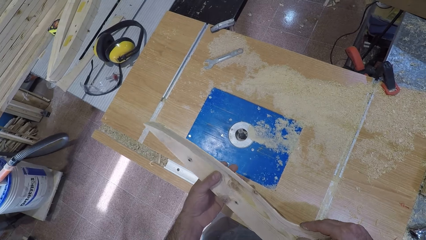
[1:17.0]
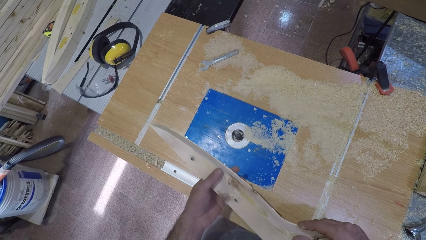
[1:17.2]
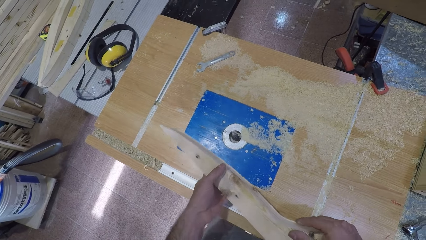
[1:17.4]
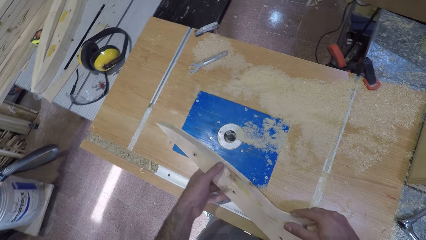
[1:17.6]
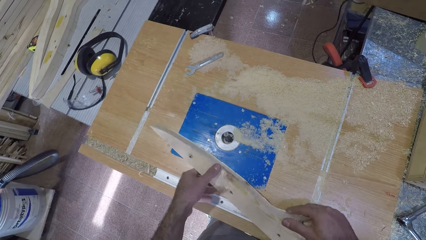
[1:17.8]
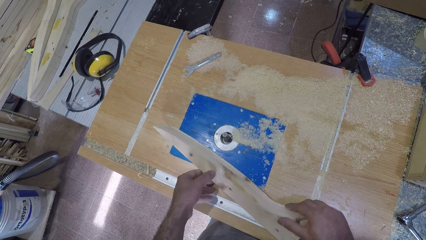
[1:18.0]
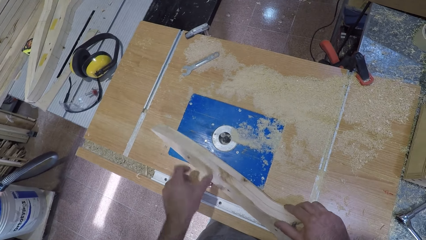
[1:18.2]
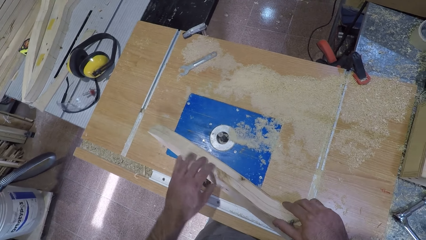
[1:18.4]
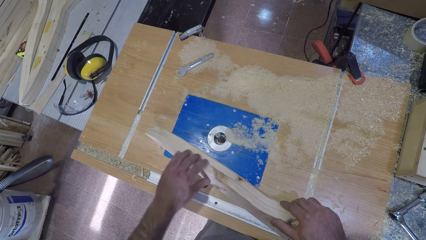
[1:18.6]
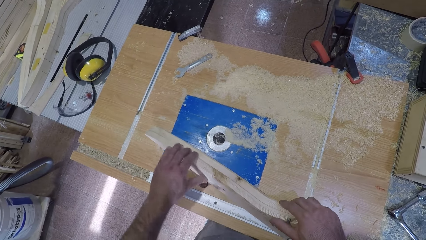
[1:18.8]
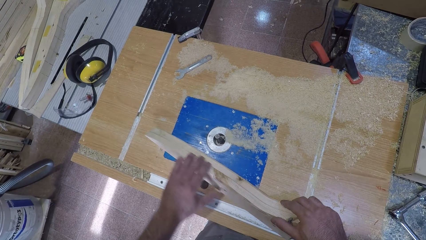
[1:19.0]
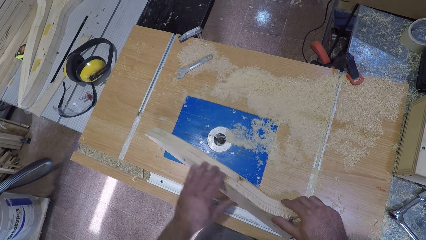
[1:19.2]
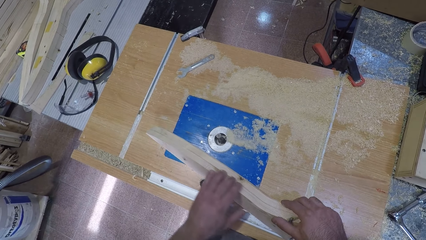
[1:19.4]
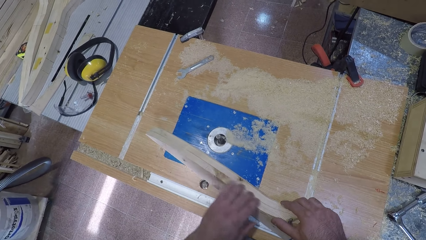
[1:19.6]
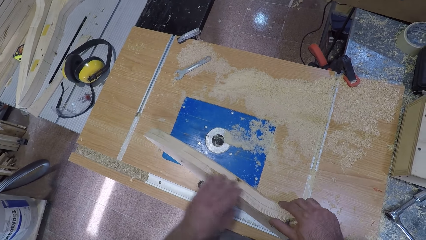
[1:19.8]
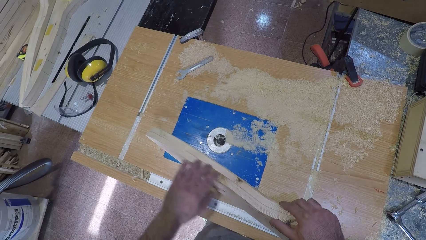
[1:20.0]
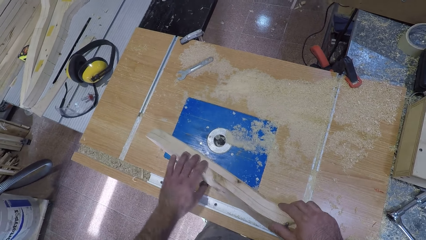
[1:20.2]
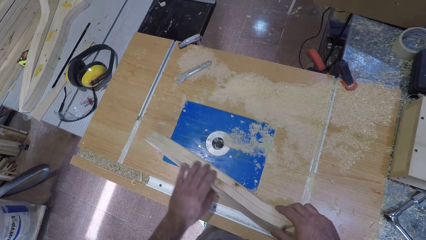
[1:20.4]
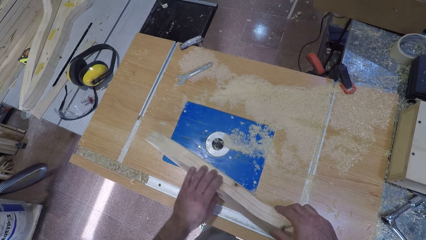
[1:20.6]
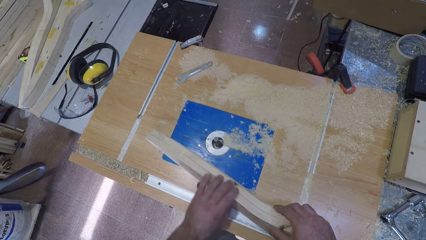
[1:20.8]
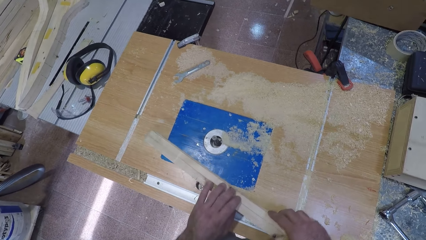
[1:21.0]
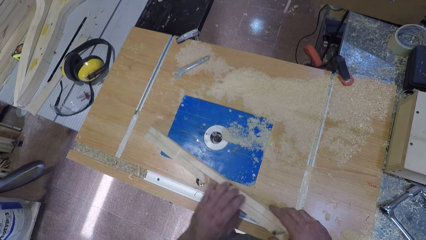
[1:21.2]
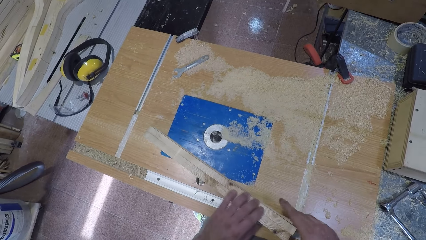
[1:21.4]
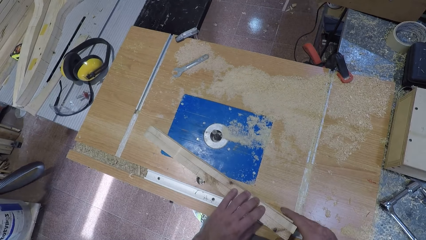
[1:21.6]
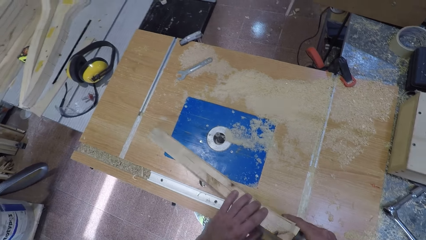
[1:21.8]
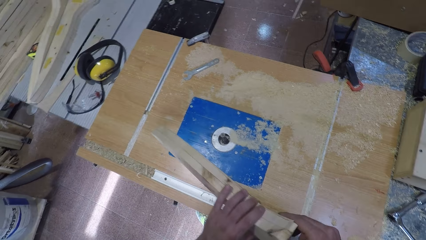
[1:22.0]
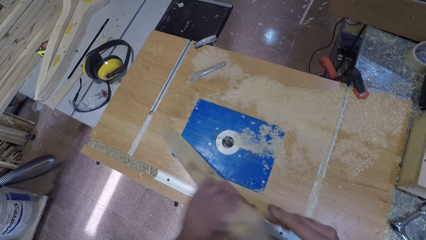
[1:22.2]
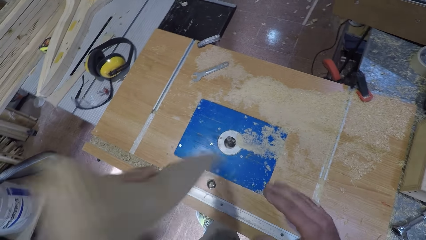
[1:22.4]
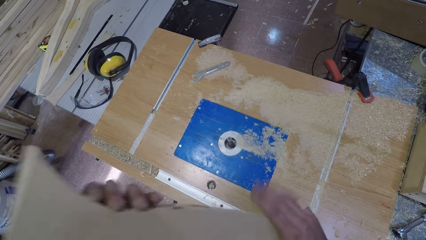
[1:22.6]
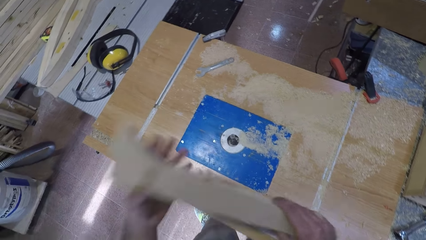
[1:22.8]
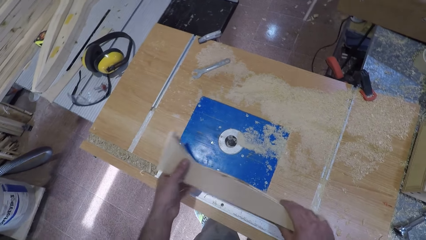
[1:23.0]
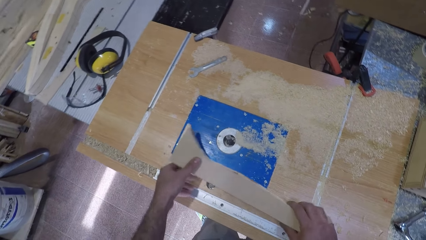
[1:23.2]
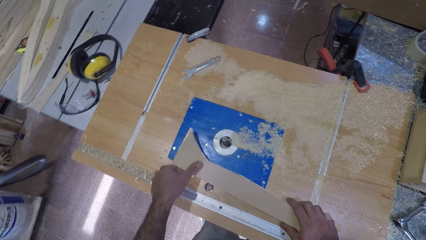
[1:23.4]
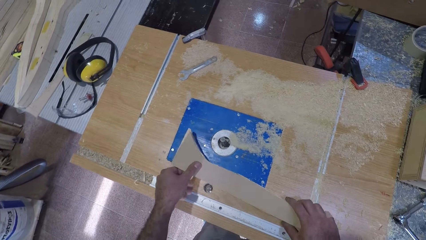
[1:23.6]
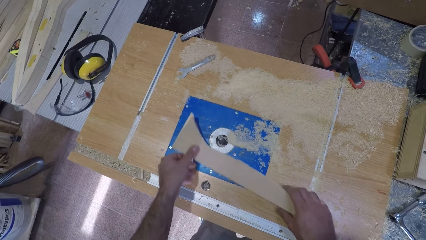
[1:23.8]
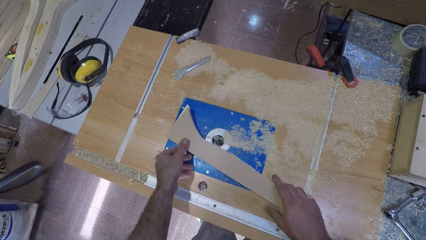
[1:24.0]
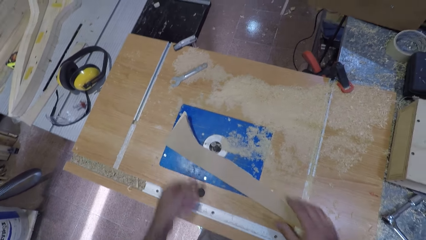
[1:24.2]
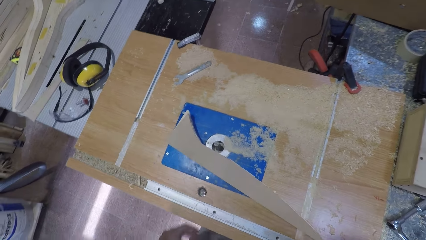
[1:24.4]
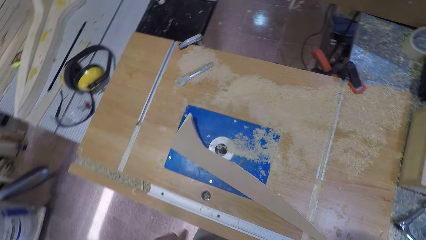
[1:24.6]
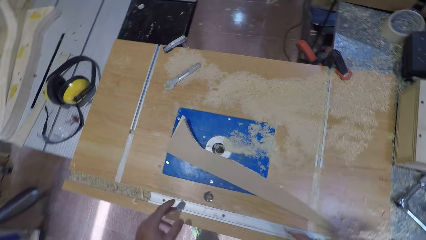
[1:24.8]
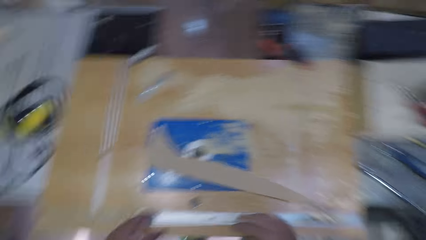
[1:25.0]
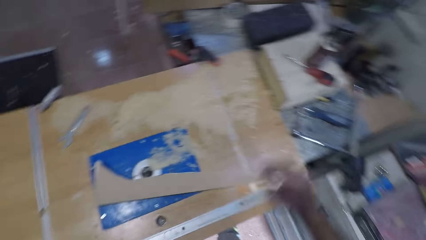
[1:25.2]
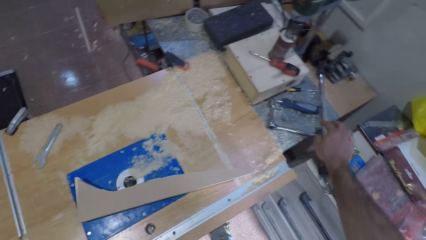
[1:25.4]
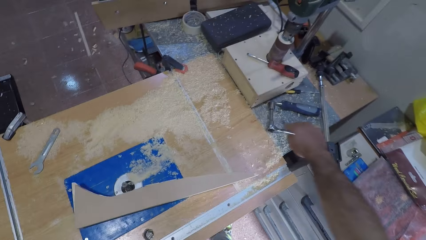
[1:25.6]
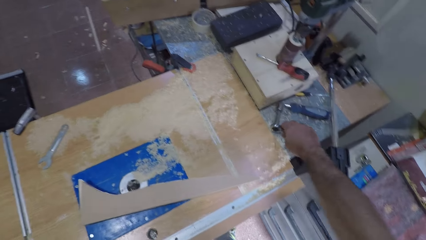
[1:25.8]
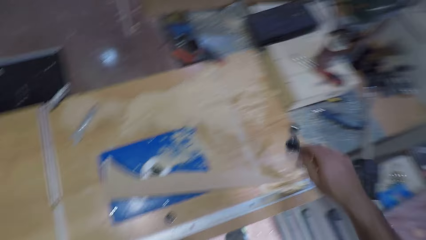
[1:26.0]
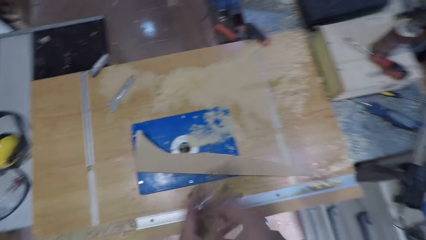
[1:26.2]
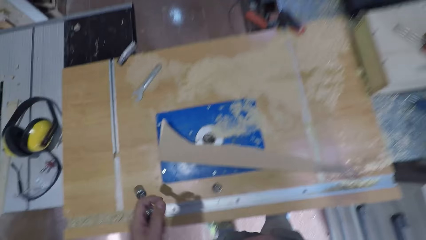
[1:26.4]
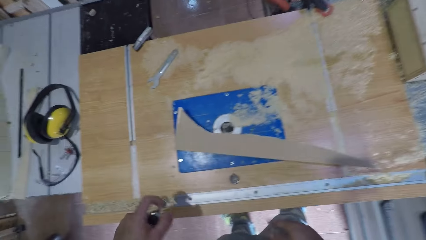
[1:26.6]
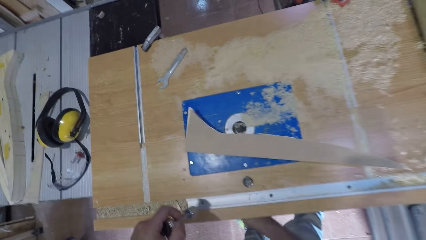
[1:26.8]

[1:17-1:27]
The camera wearer places the plank wood on the wood working or wood carving machine. He feels the surface of the plank wood with his left hand. He flips the plank wood to the left. He holds the wood with both hands. He places the wood on the wood carving machine. He moves the plank wood towards the electric motor. He leaves the wood on the wood carving machine. He picks up a spanner or torque wrench on a table with his right hand. He passes the spanner to his left hand.

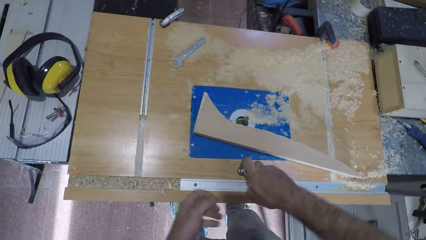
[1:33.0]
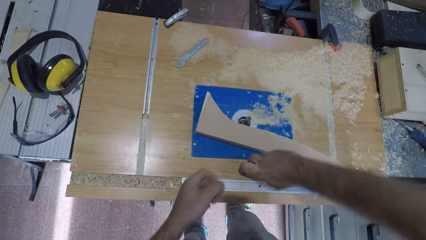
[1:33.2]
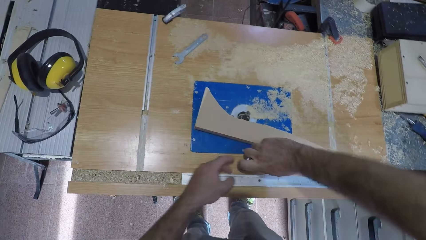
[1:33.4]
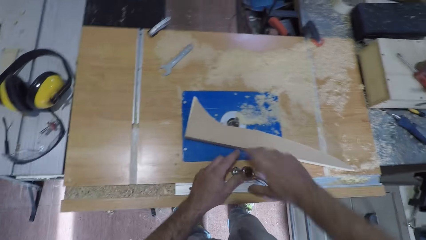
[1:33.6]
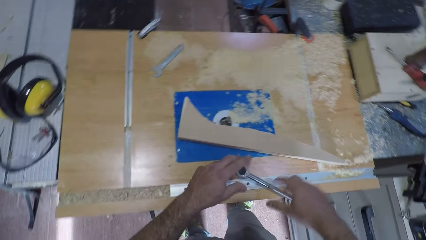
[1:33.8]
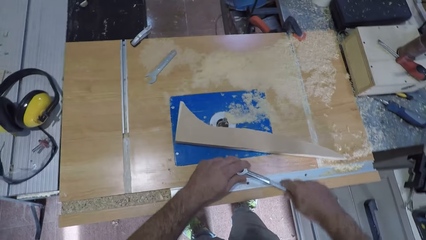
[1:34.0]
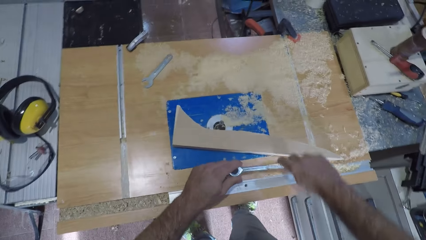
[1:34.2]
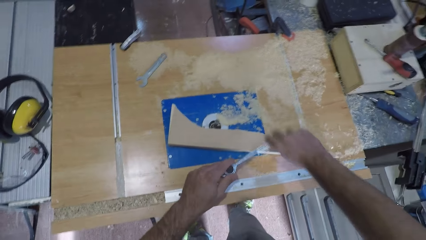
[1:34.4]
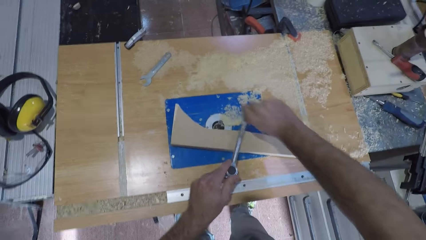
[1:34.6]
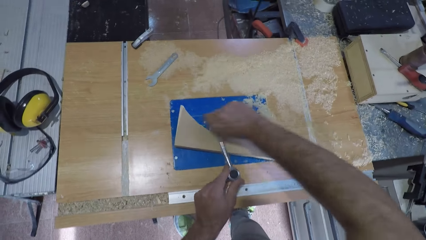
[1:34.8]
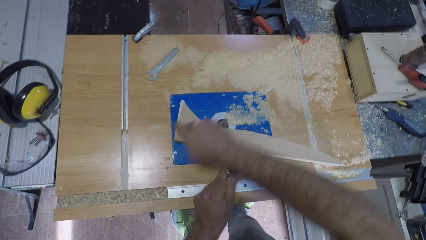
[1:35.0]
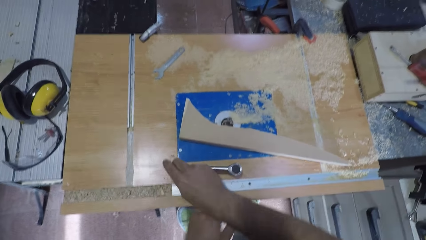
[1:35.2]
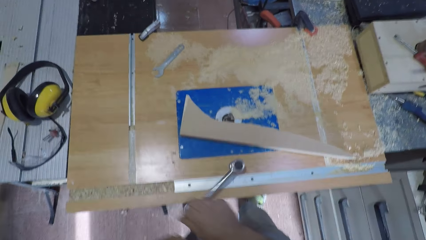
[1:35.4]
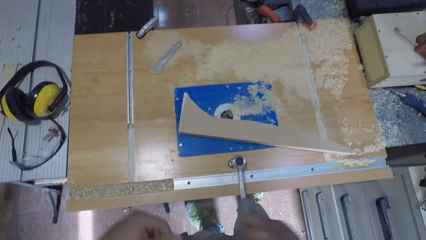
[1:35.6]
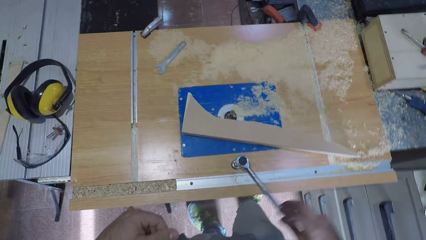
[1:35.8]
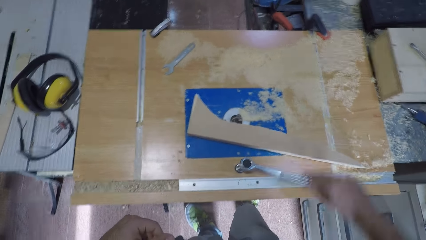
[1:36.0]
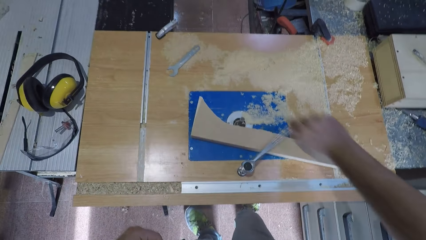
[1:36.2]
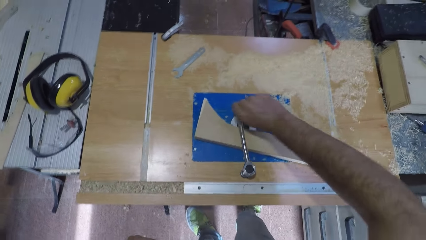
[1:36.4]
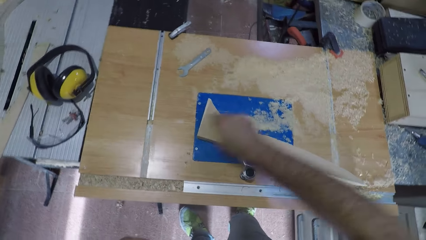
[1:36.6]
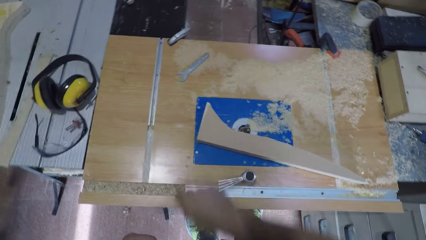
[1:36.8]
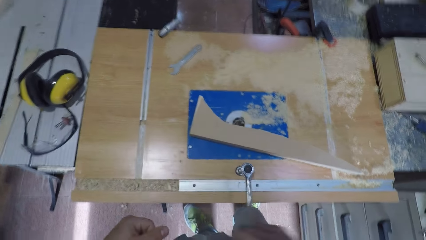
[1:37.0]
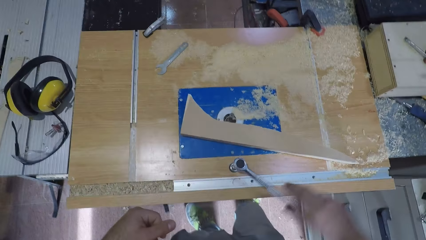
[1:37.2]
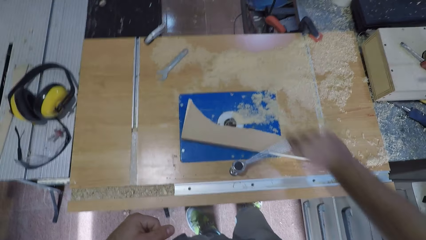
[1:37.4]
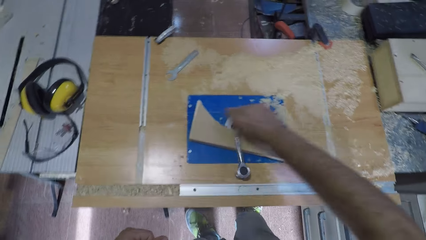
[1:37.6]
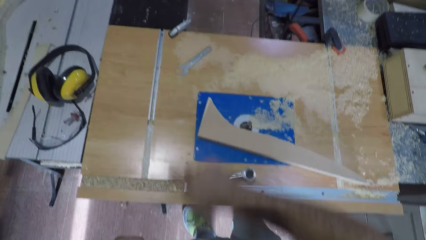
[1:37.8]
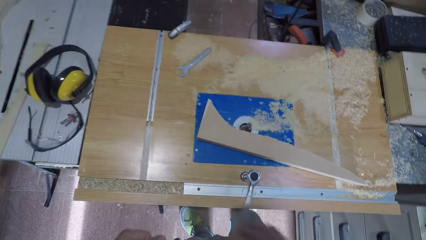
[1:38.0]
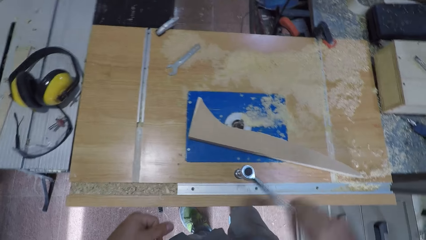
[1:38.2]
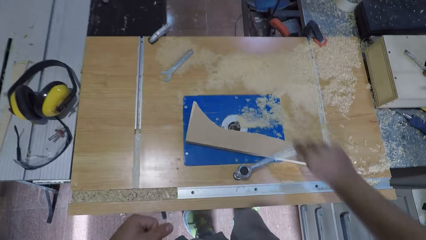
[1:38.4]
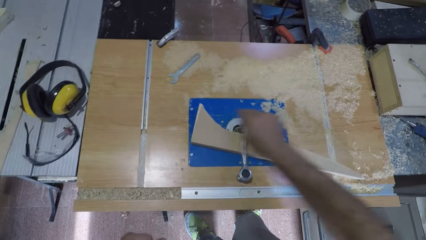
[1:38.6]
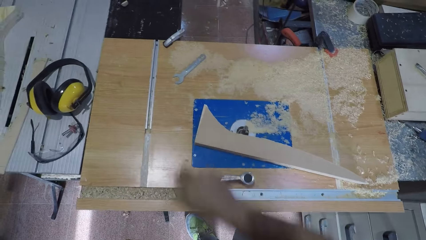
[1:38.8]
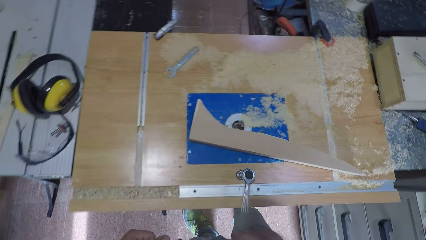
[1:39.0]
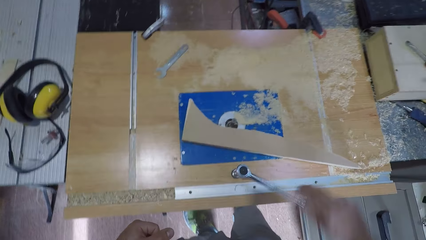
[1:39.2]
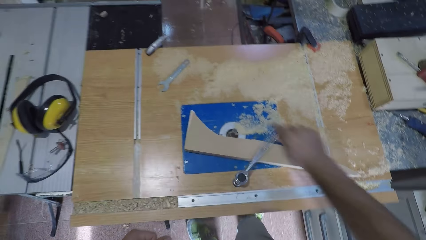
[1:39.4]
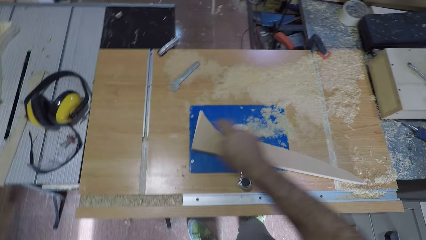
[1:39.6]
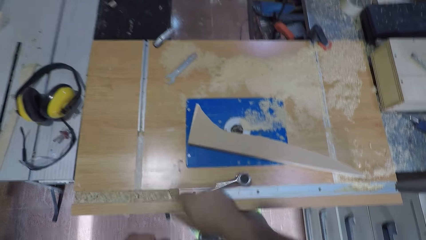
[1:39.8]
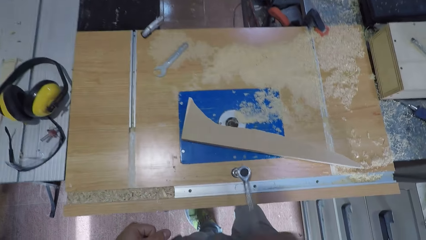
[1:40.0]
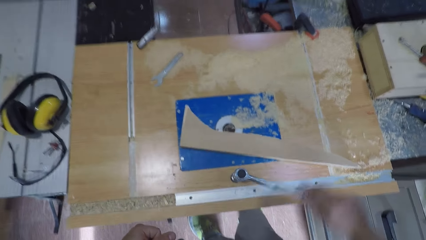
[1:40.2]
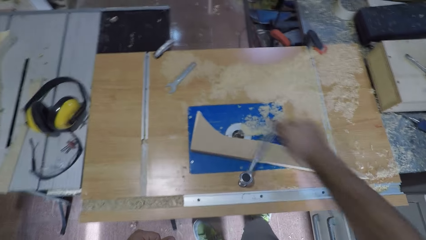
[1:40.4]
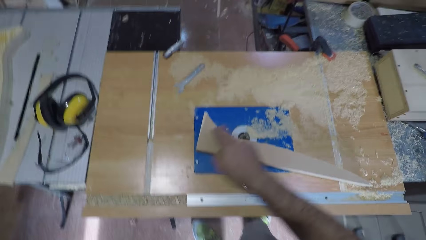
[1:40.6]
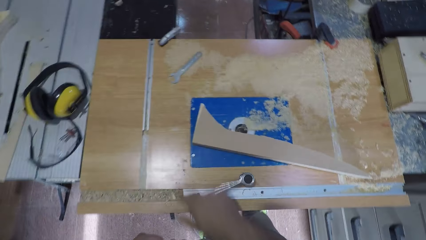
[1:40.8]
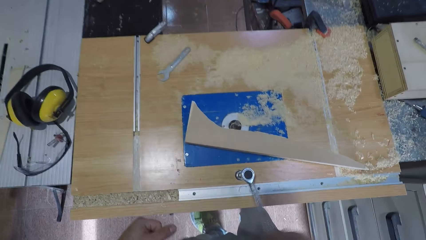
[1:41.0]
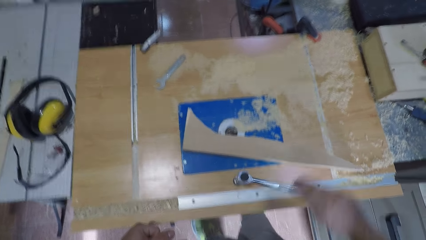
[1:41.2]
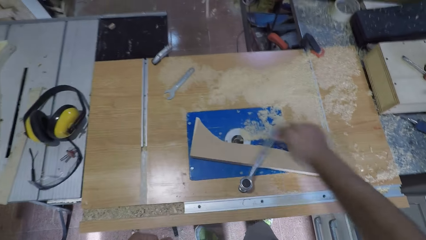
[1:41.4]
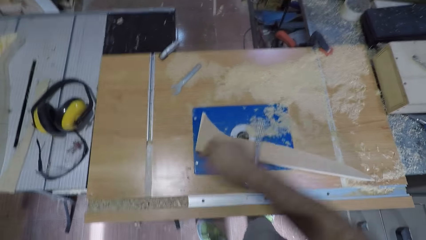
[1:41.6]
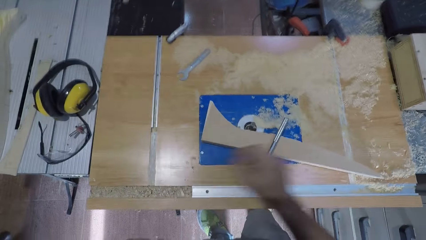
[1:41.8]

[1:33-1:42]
The camera wearer tightens the bolt. They hold the torque wrench with both hands. They hold the torque wrench with one hand. They tighten the bolt.
